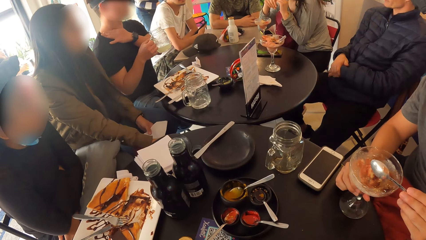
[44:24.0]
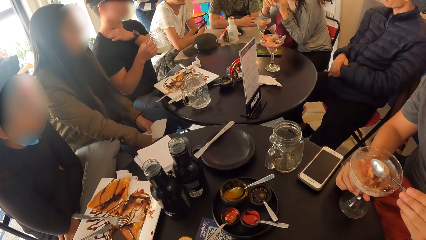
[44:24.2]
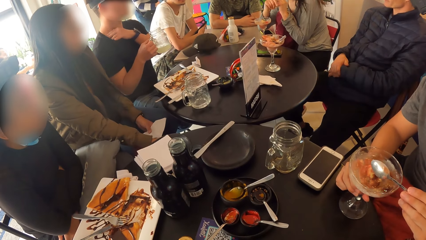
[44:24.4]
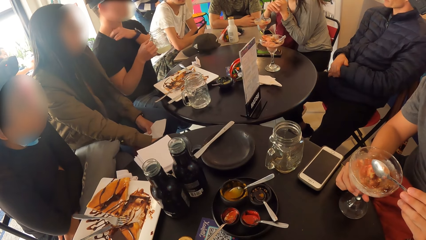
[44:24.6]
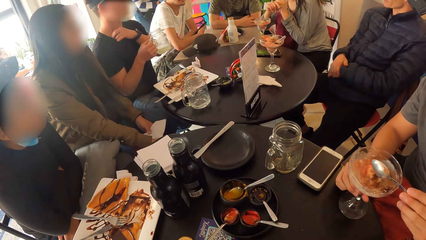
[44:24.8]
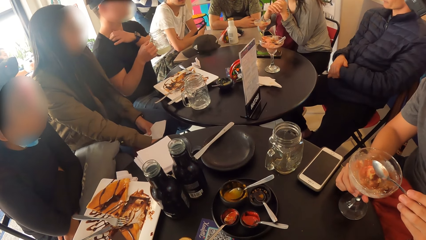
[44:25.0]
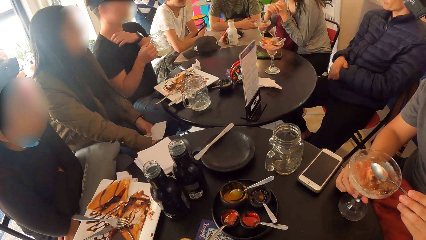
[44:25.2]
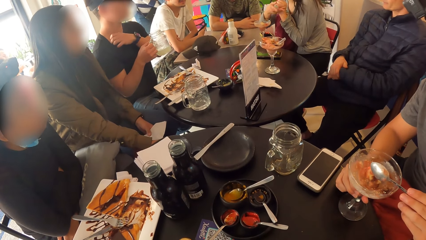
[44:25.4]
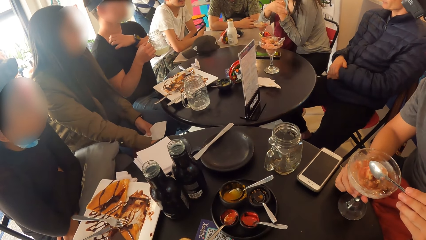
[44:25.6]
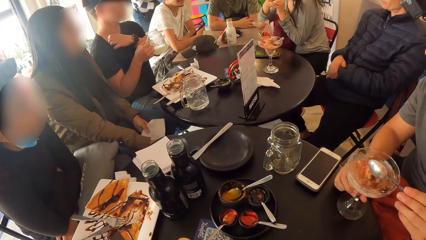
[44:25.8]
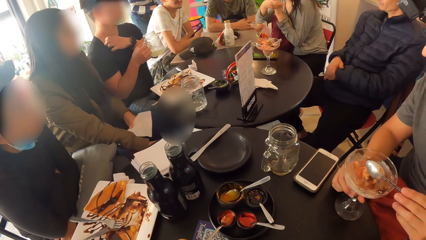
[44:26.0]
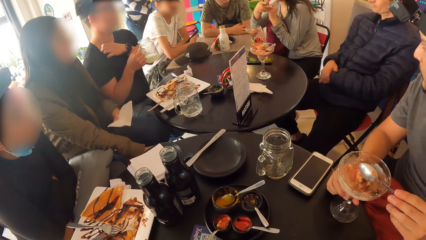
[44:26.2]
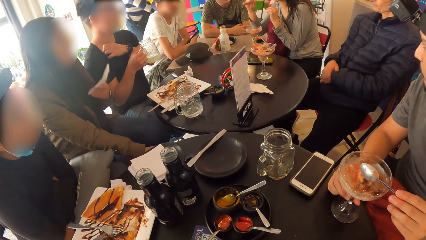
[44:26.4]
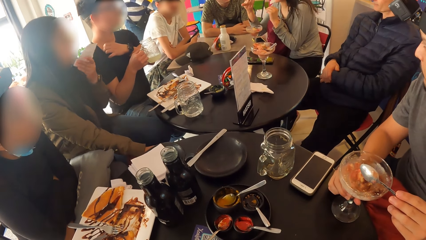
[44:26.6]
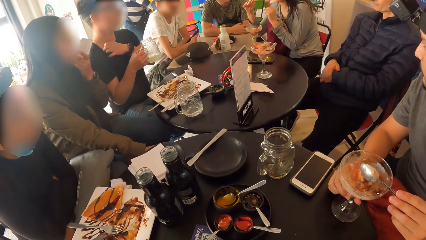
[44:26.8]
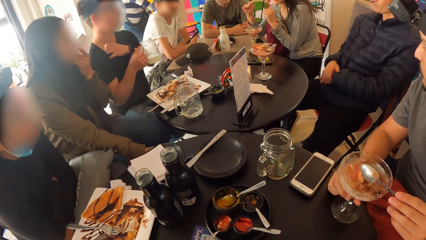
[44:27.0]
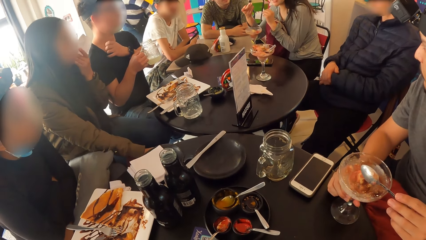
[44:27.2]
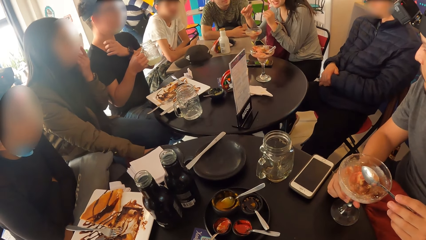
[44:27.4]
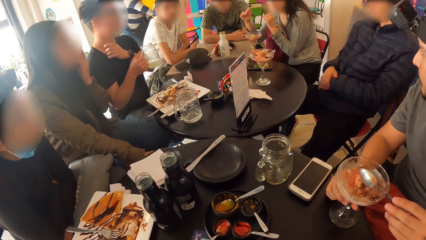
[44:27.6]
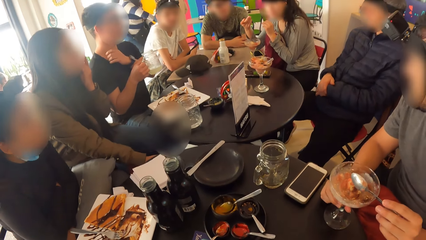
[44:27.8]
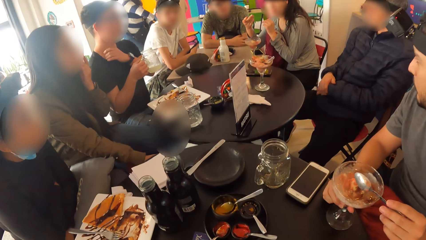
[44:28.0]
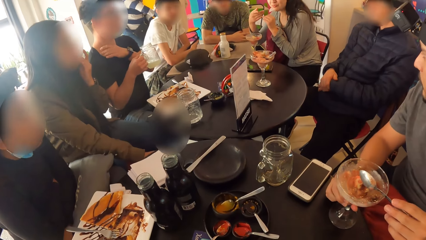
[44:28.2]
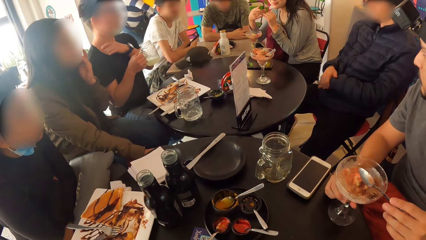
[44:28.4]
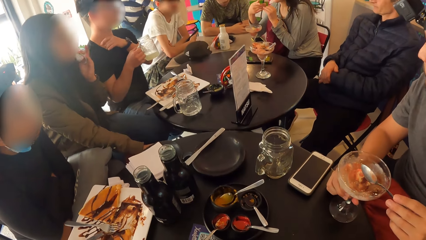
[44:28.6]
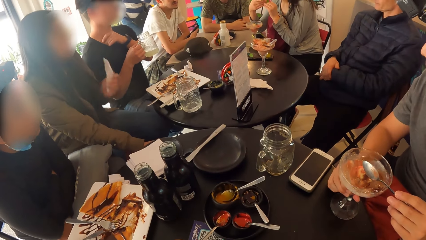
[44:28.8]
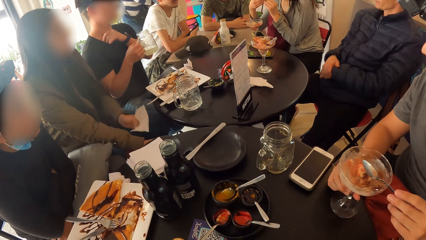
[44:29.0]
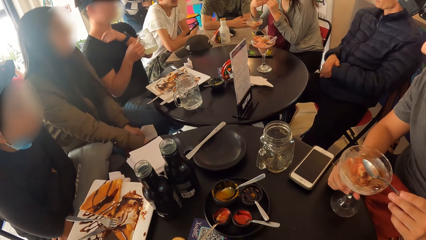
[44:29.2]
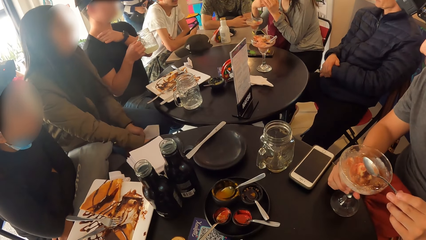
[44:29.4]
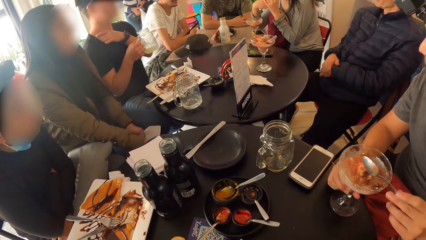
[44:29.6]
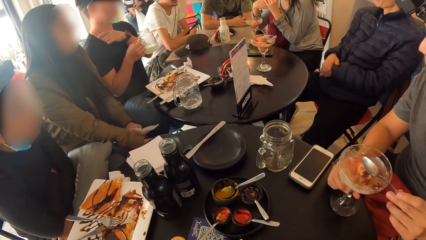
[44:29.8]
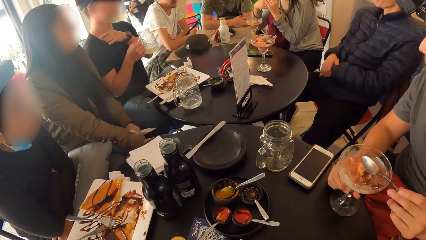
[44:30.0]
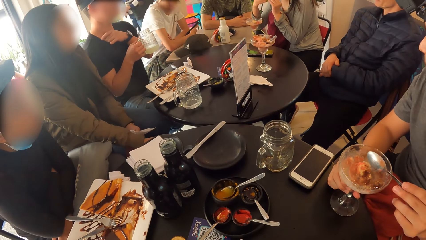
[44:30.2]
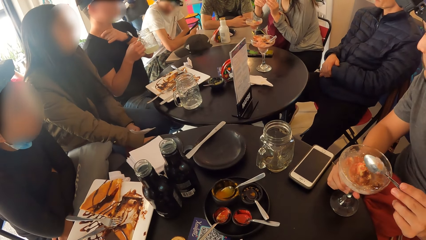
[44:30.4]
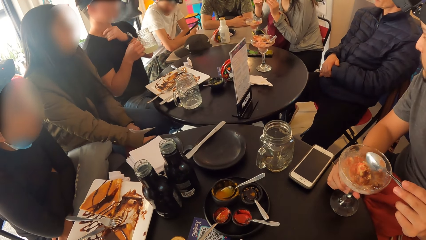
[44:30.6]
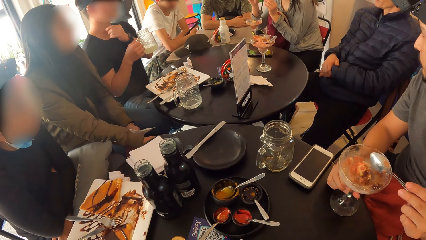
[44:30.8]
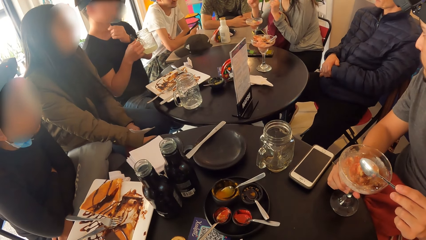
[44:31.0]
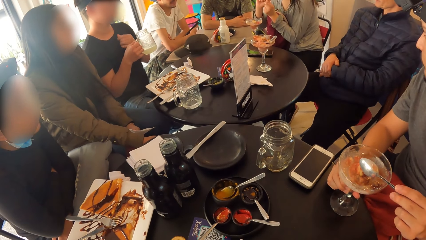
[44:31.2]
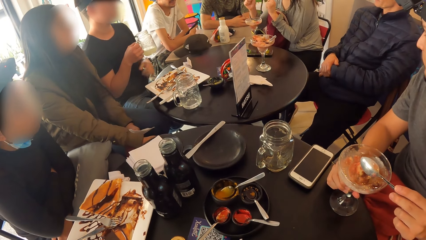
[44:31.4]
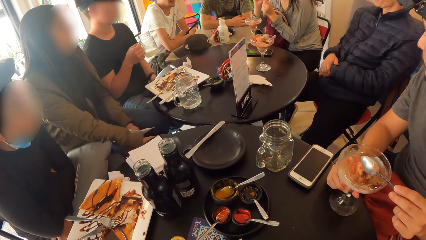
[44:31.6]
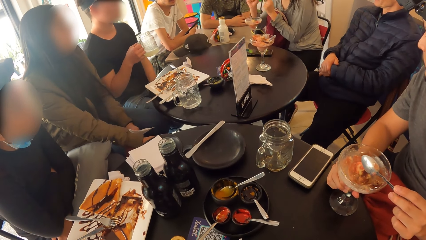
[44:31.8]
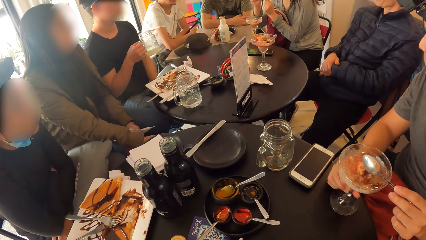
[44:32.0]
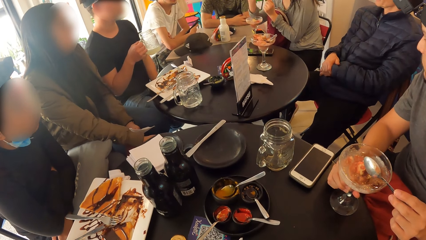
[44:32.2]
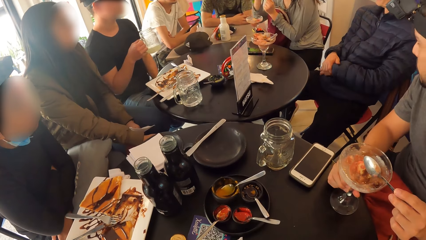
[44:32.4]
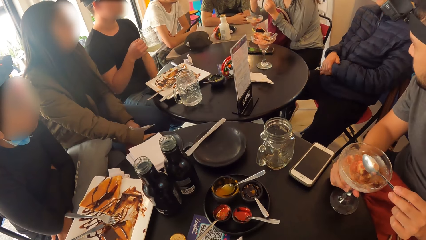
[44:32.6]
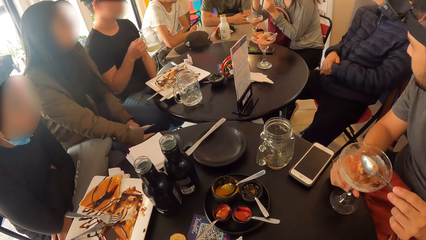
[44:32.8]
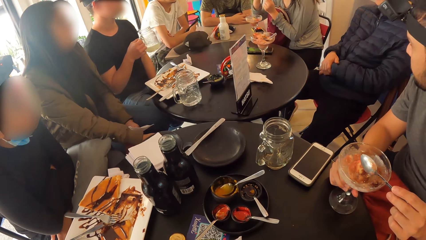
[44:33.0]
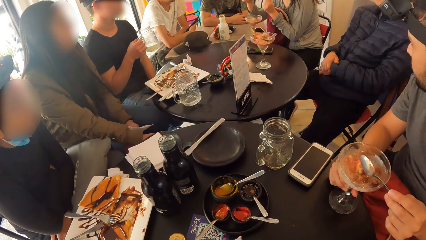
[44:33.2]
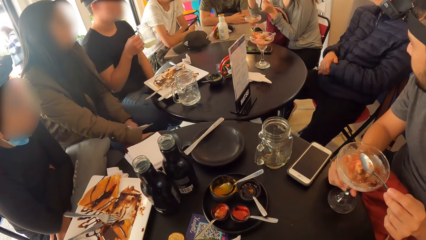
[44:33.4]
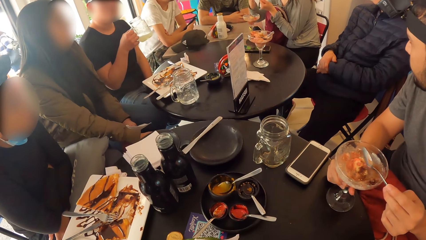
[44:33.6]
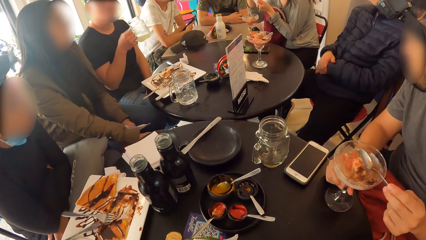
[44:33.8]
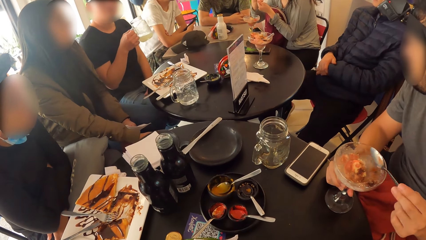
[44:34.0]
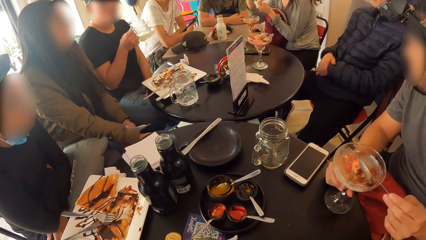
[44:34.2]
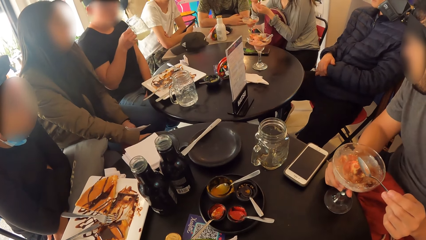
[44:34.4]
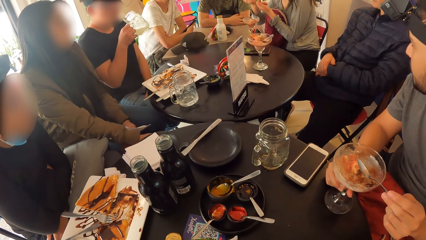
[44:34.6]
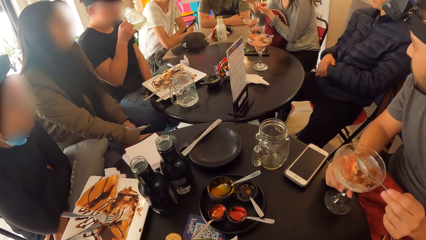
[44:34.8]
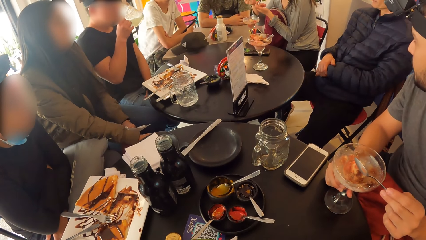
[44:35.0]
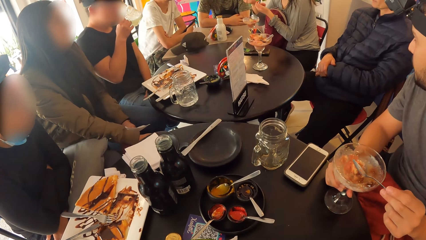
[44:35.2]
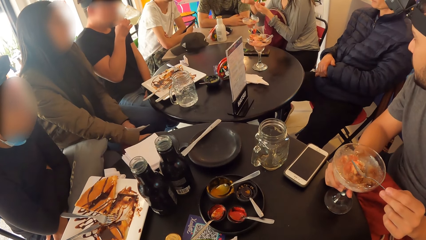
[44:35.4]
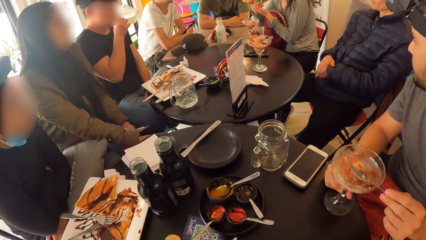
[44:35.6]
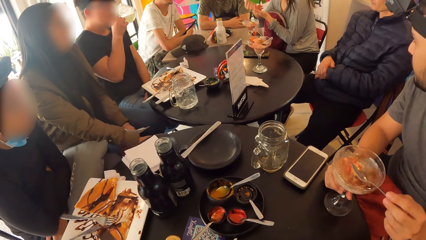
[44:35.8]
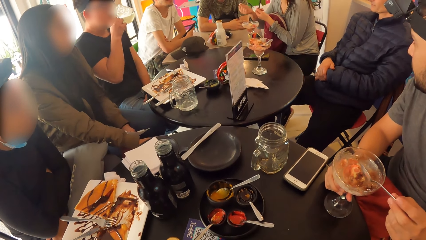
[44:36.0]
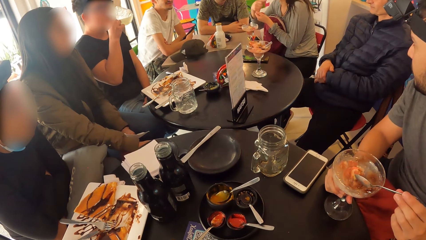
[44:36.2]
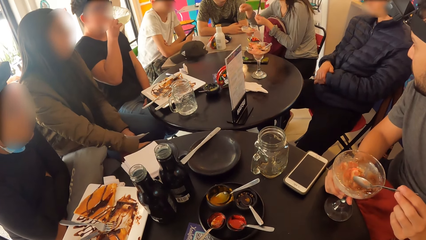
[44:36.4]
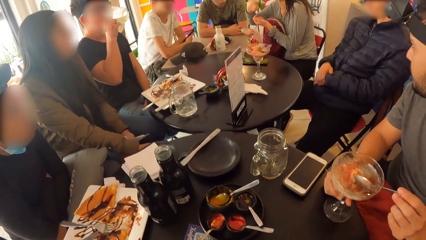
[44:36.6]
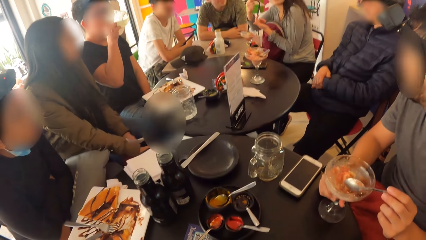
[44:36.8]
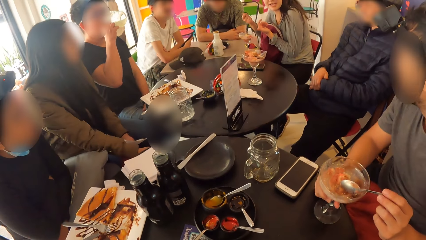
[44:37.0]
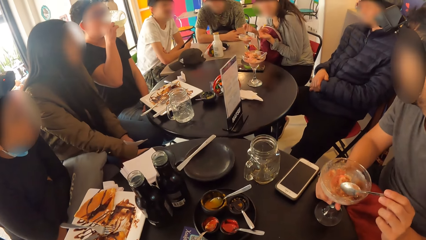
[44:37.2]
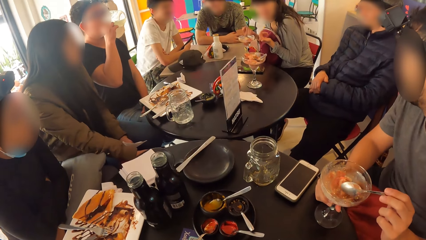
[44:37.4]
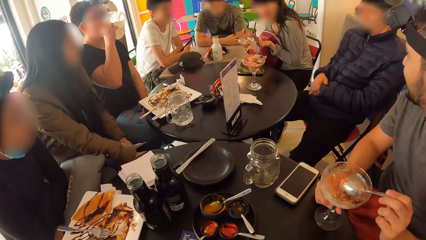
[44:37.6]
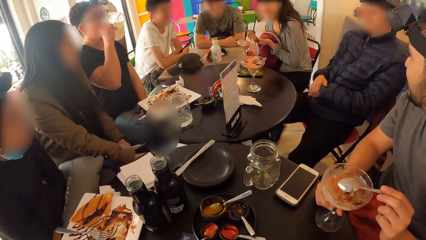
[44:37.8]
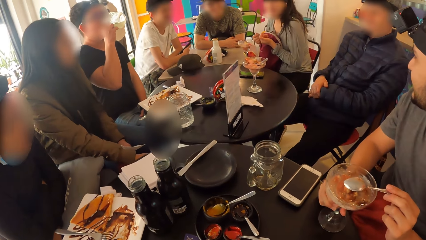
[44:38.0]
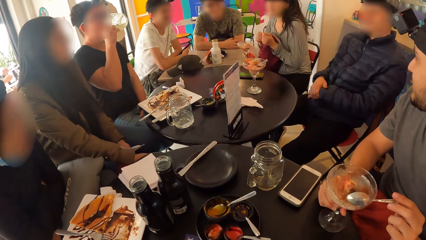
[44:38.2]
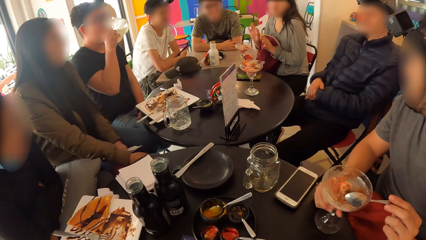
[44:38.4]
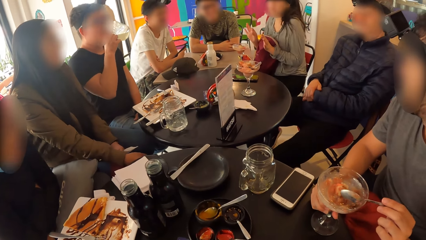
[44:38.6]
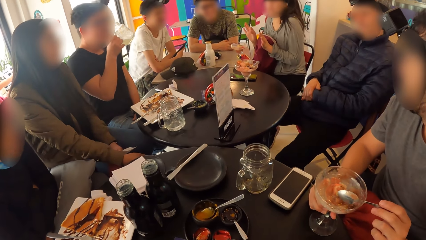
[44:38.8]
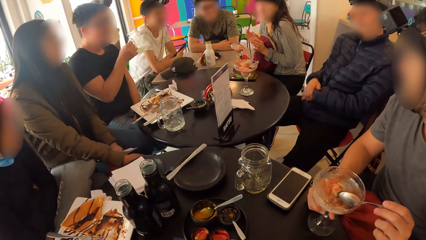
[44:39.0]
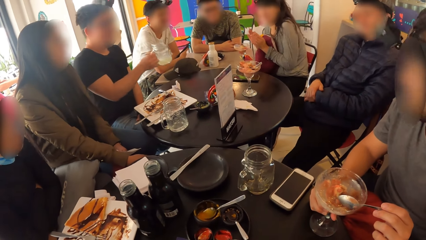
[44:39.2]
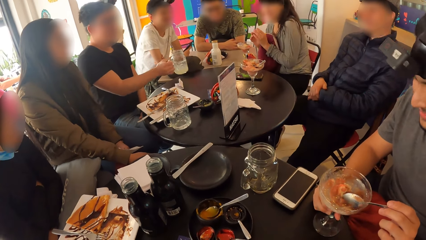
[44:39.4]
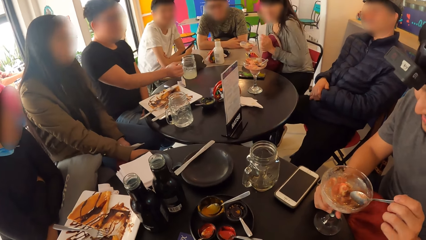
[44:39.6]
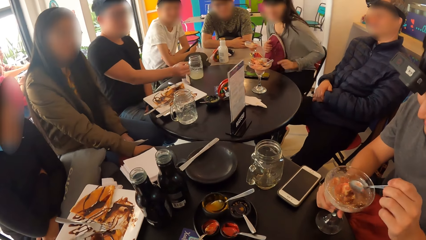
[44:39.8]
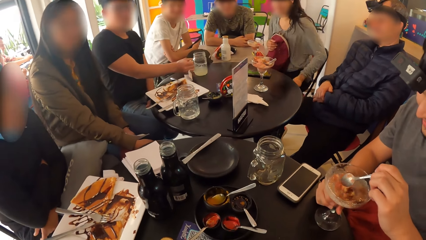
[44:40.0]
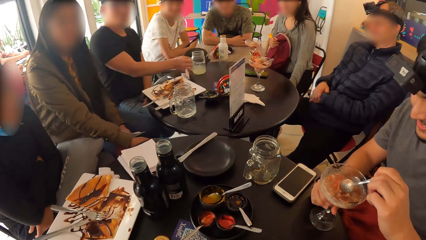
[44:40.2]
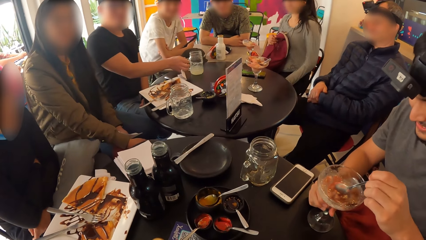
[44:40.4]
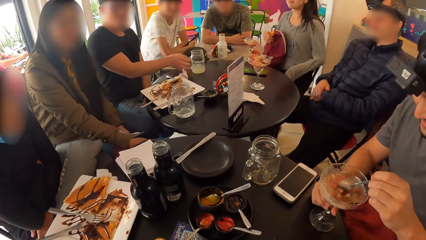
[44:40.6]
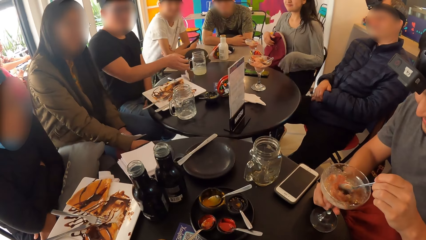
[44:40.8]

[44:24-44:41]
The other man drinks from the glass of lemonade in his right hand and drops the cup of lemonade in his right hand on the table. The first man picks ice cream with the spoon in his left hand from the cup of ice cream in his right hand.
